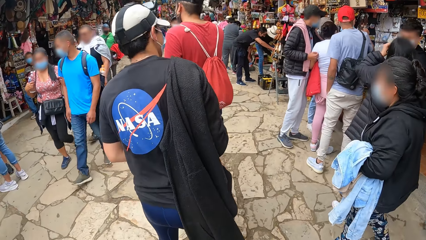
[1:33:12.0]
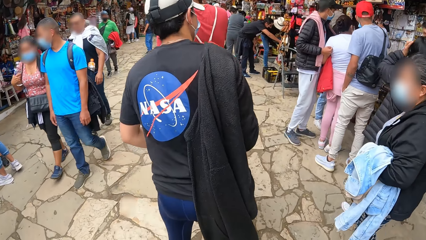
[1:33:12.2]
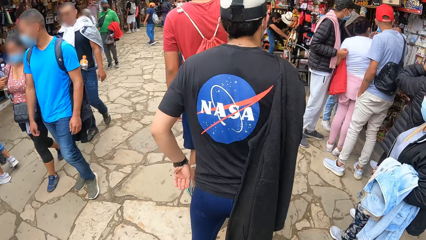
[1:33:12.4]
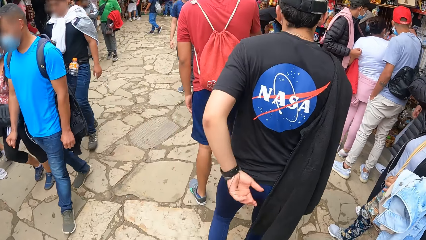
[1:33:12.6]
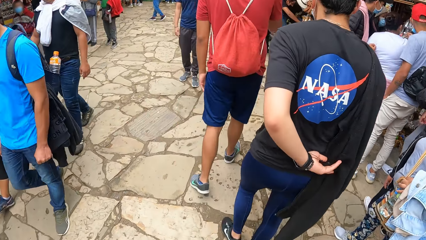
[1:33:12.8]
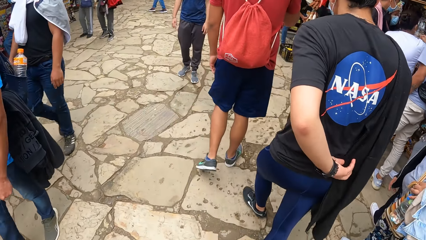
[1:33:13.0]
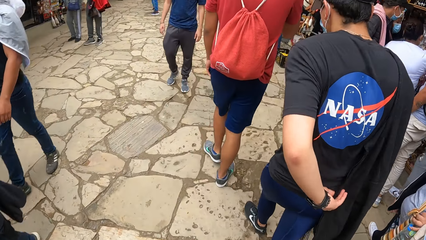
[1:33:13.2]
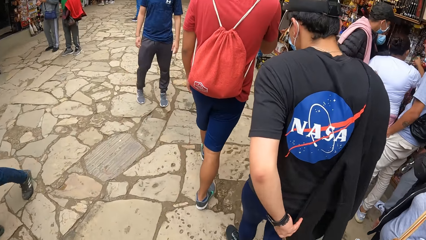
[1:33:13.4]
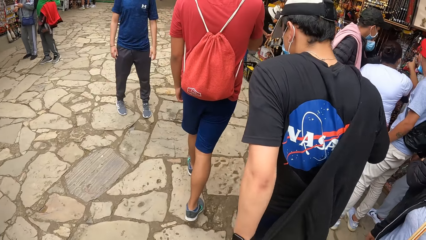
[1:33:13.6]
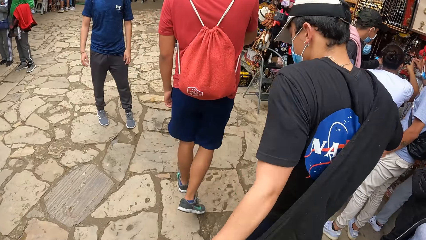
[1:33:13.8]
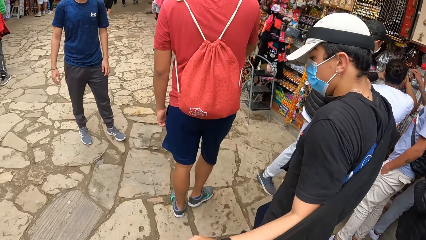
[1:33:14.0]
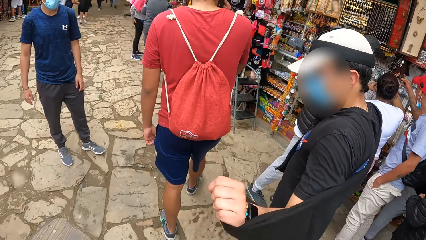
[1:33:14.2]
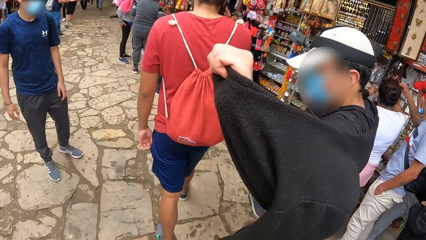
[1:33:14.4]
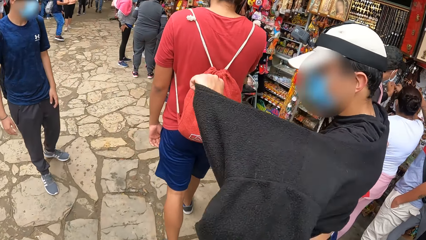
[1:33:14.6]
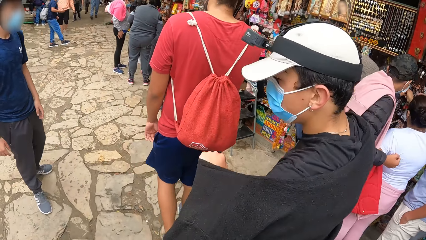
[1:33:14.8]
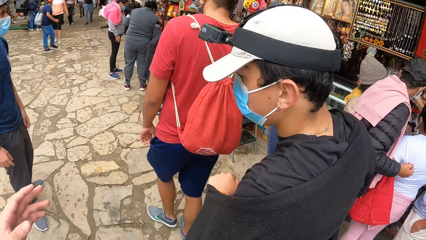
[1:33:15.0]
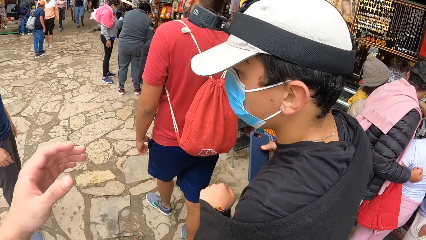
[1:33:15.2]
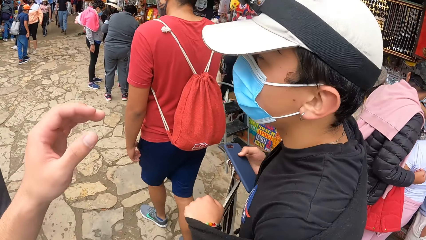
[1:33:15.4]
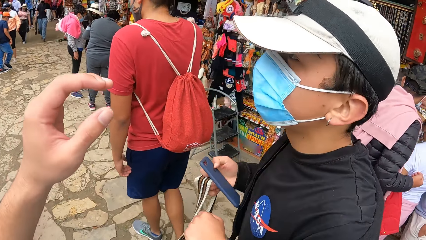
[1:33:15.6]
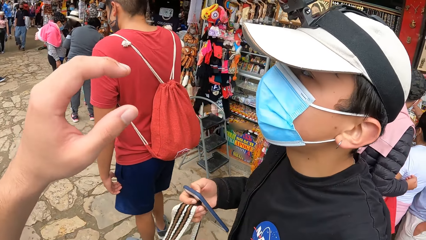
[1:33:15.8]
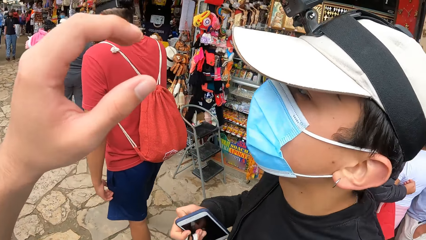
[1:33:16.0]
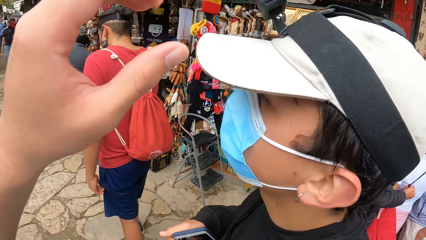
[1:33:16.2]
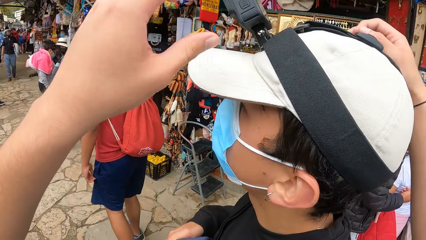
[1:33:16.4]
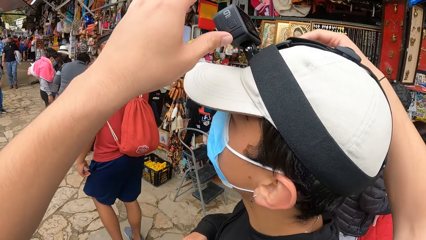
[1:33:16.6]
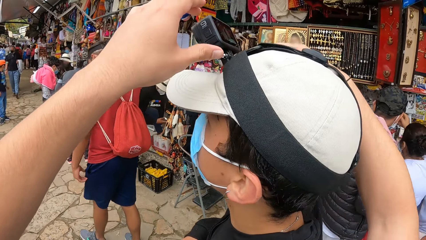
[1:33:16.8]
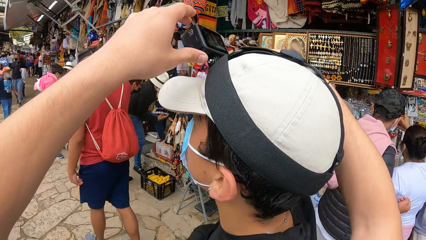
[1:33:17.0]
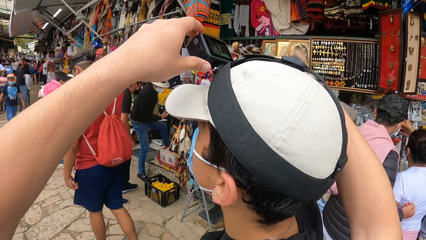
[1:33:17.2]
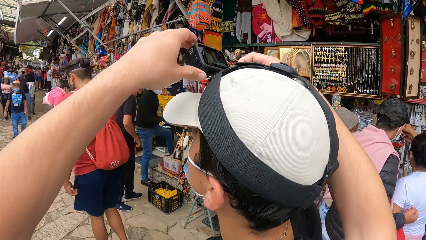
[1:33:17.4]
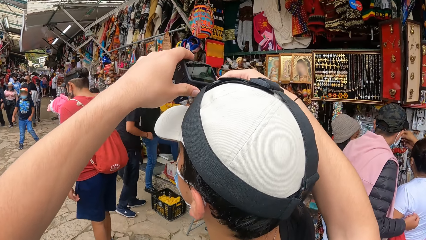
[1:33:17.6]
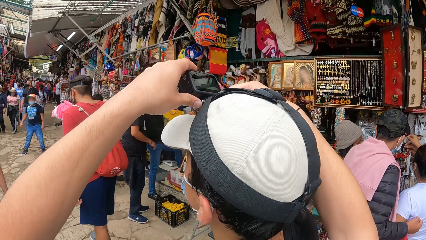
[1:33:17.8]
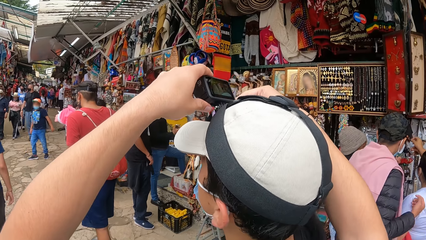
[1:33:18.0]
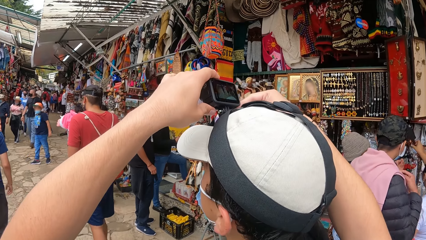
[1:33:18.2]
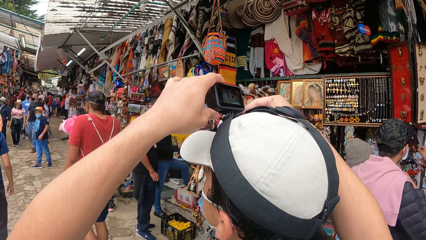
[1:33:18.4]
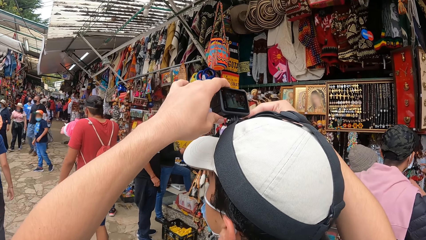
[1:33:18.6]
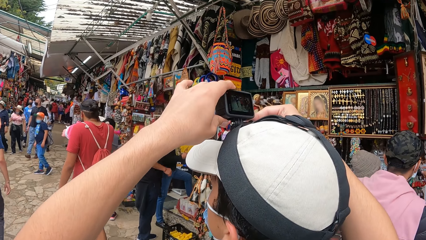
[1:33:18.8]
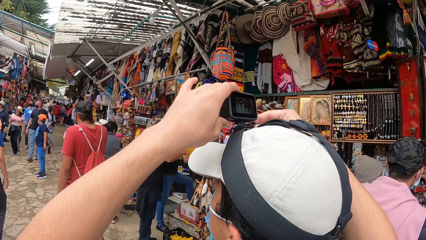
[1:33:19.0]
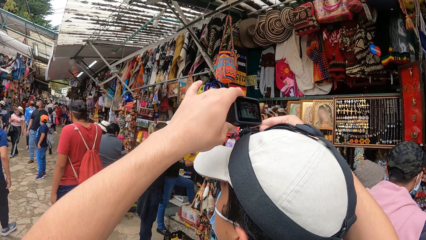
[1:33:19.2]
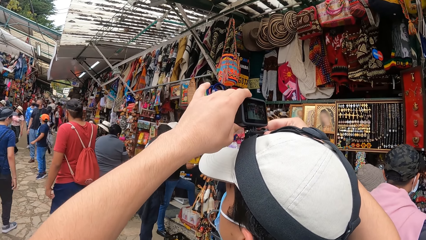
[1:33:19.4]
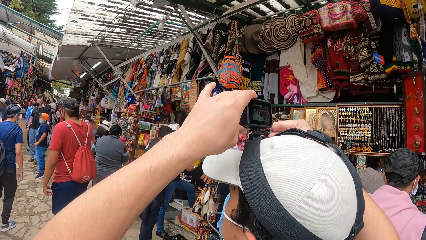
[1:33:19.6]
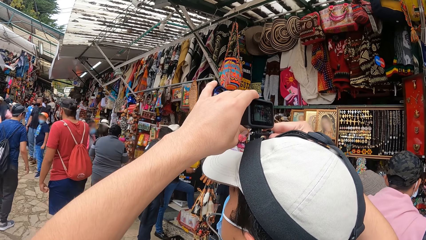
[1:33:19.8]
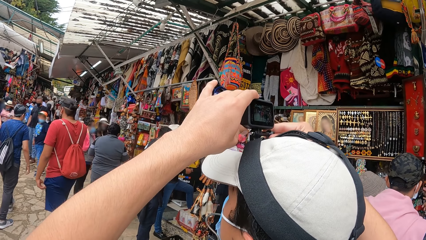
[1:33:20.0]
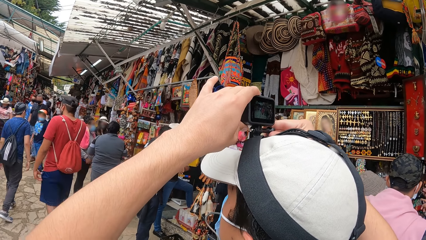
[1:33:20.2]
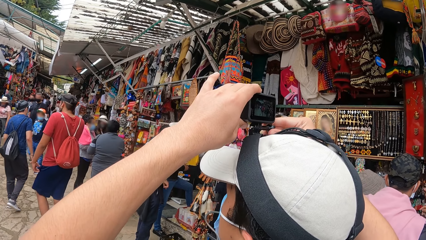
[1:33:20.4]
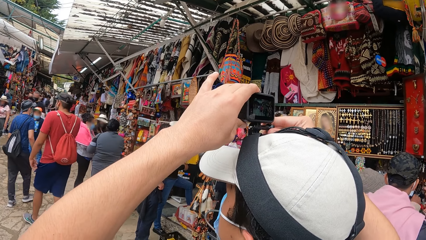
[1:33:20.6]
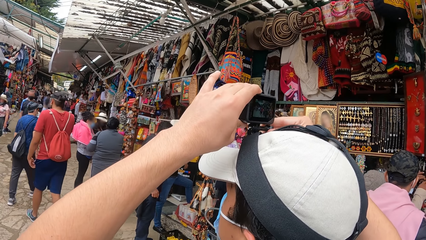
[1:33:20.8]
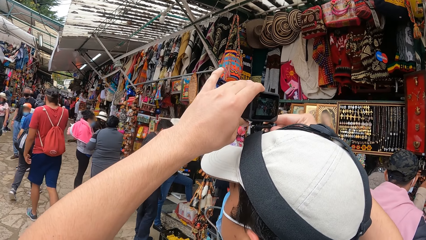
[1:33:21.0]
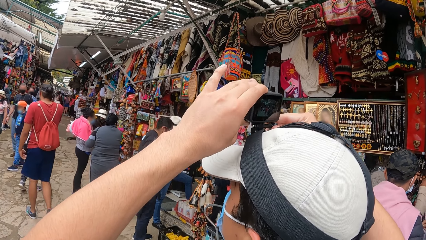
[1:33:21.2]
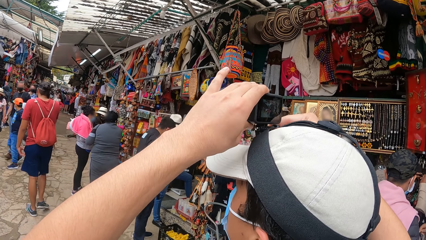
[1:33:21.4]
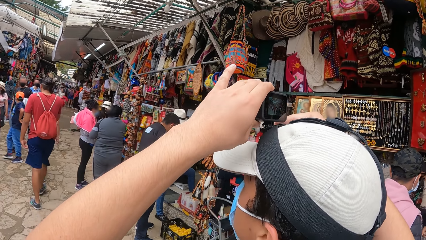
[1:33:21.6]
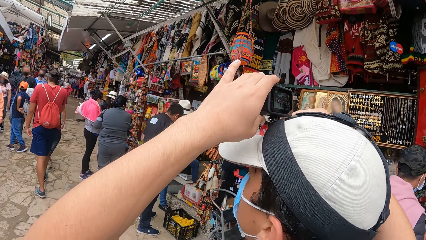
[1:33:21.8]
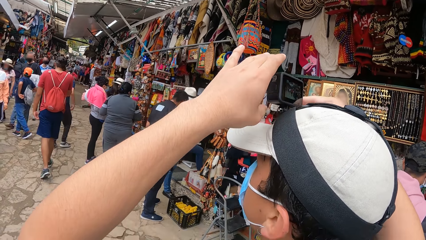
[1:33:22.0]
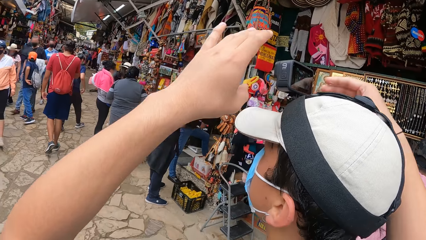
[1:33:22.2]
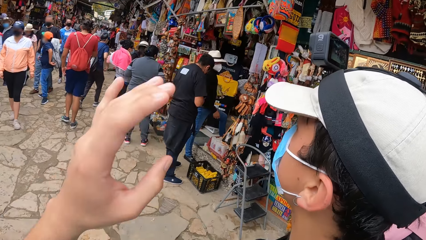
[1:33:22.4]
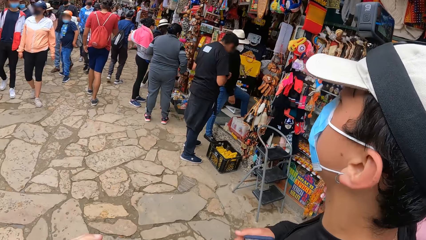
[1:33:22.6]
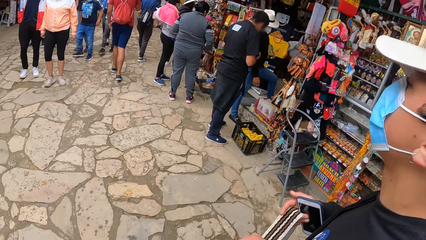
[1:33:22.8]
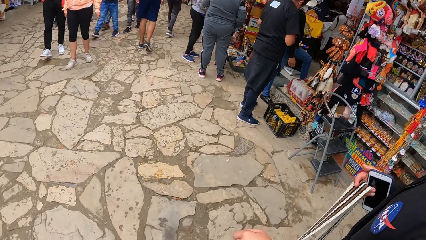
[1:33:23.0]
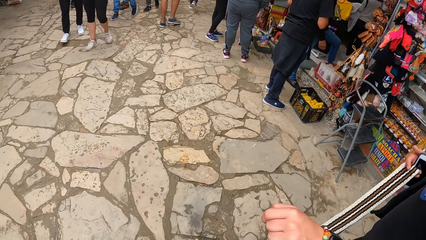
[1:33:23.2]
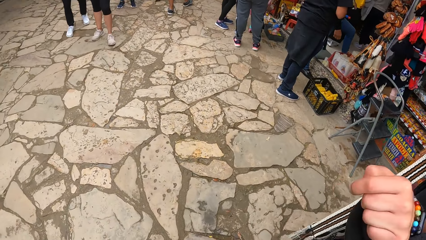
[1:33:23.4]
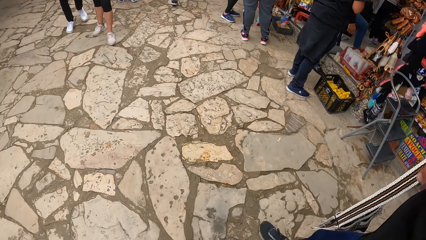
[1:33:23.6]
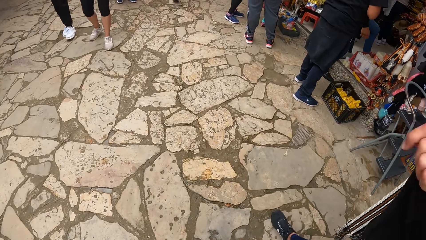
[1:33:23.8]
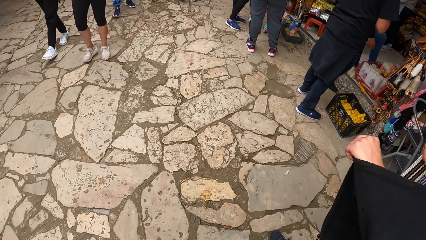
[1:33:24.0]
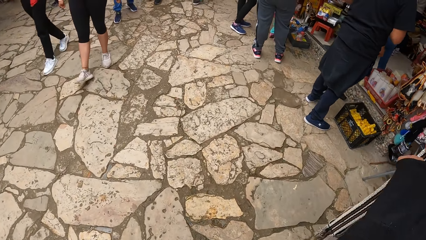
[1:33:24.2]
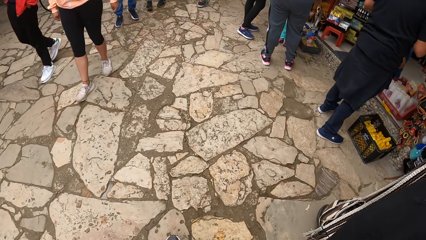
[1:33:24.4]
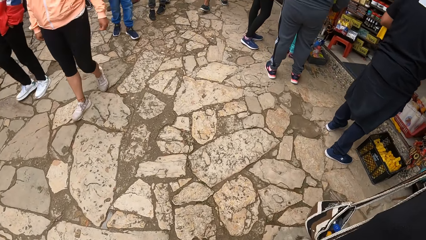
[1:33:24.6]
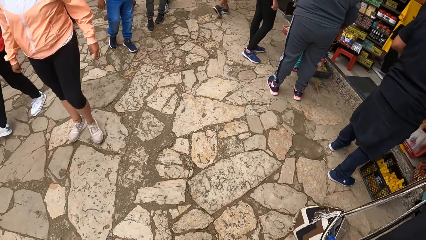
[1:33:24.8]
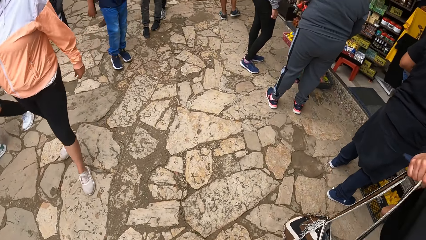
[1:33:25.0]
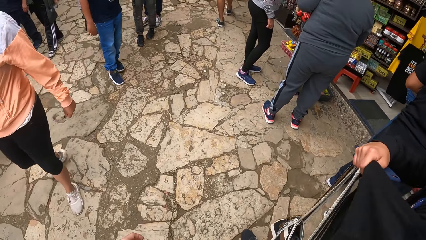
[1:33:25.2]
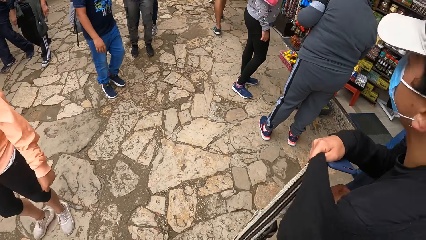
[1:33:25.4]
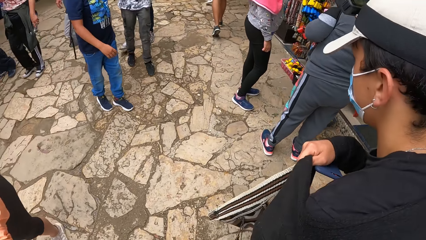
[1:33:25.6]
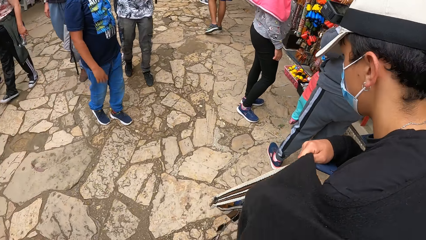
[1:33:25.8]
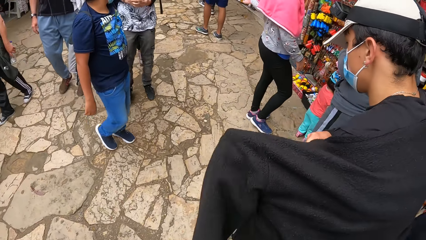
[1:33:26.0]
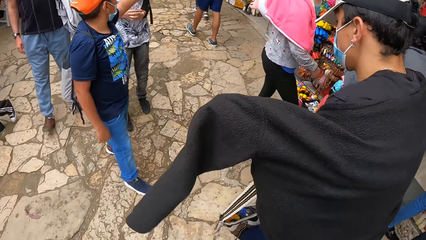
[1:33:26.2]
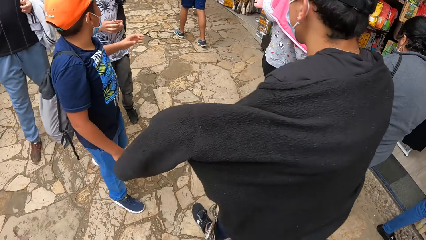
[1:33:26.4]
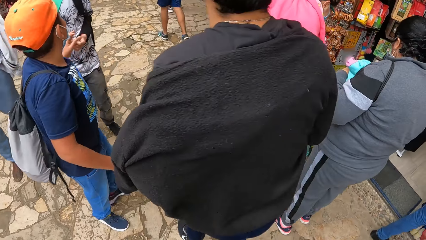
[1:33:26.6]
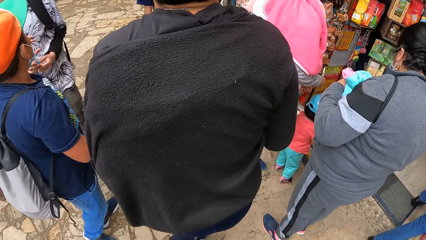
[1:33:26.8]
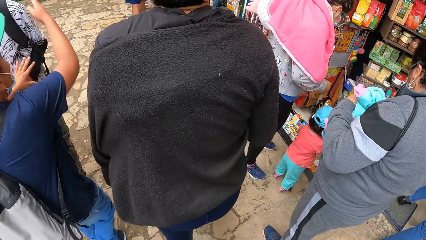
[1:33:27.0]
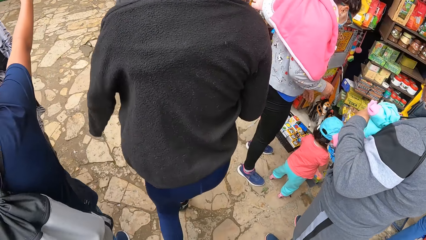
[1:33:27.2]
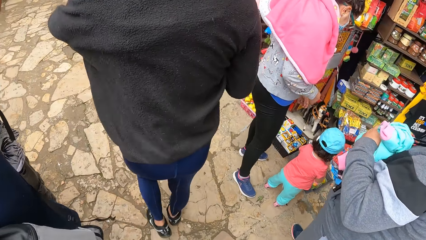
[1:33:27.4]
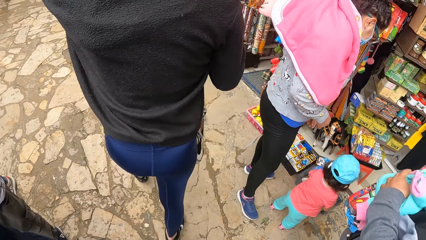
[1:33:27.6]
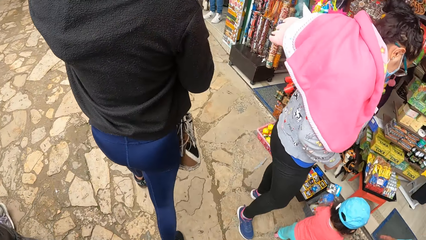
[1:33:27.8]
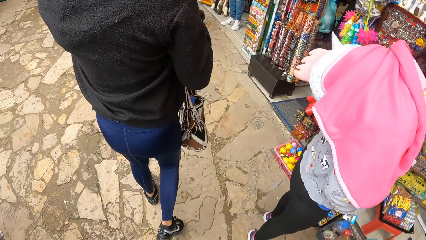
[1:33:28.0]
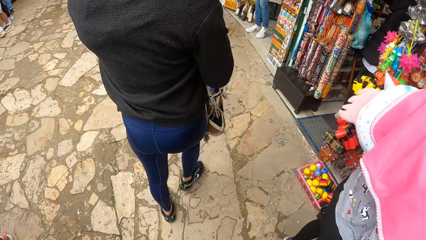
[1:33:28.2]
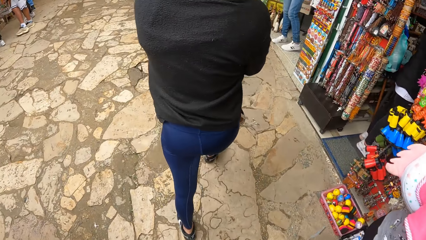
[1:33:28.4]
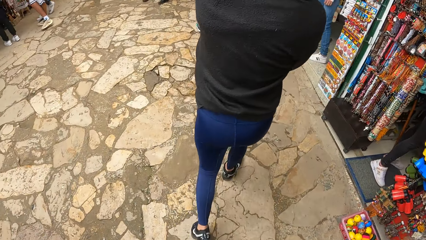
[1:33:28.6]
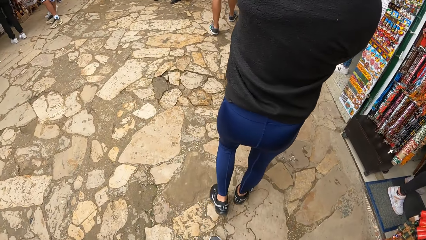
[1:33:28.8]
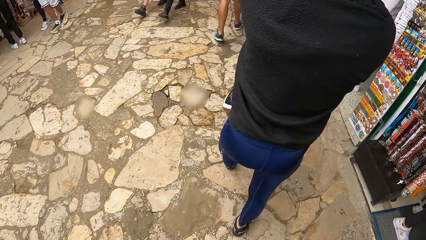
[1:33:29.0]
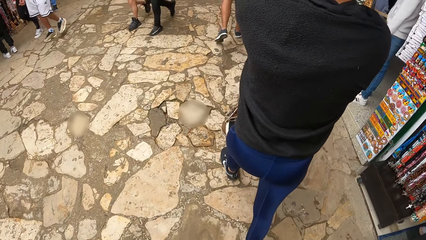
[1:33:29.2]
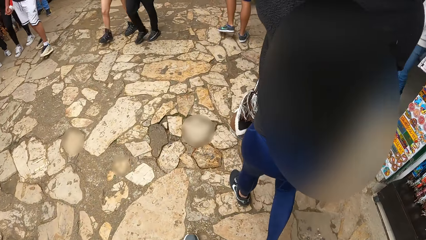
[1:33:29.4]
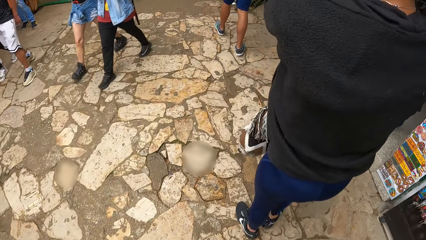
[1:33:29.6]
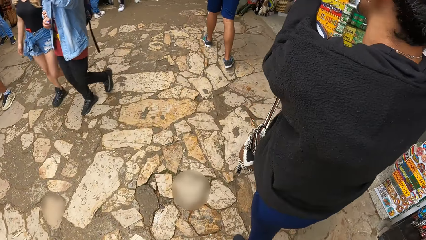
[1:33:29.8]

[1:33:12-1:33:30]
The man puts on the sweater with his left hand. The camera wearer walks around. They adjust the camera on the man's camera with both hands. The man wears the sweater with his left hand. The camera wearer walks around.
